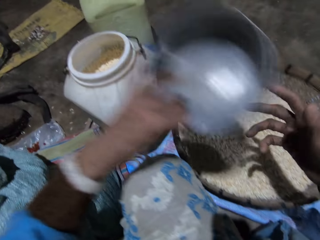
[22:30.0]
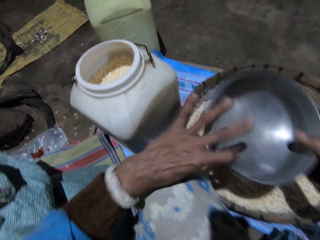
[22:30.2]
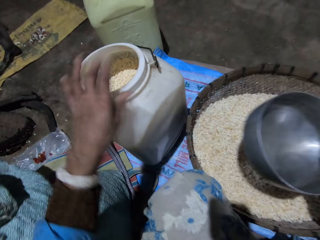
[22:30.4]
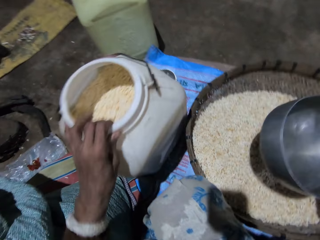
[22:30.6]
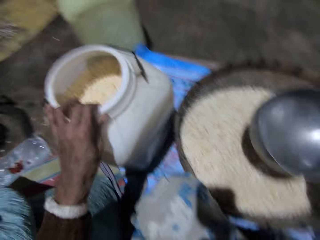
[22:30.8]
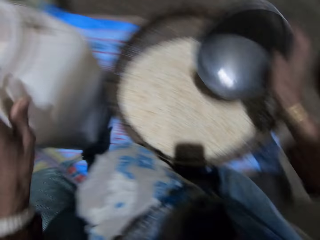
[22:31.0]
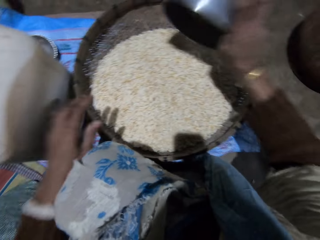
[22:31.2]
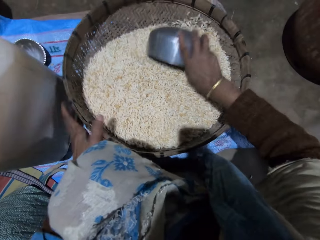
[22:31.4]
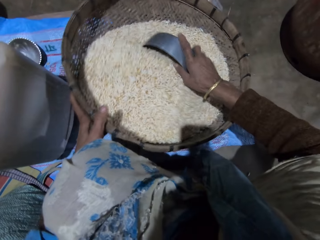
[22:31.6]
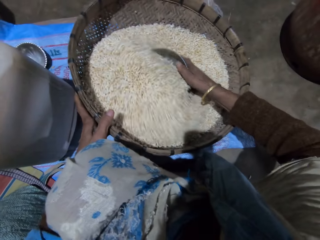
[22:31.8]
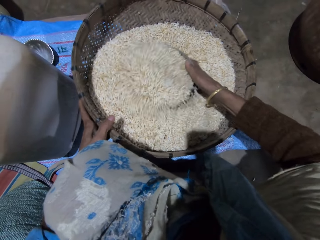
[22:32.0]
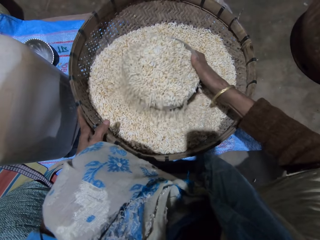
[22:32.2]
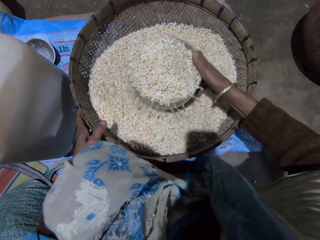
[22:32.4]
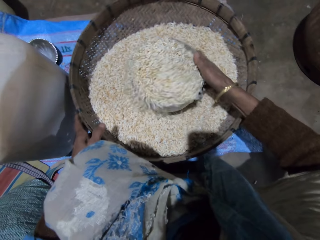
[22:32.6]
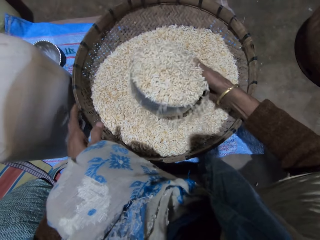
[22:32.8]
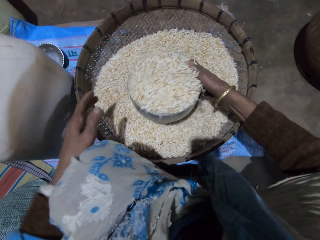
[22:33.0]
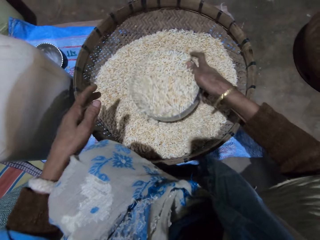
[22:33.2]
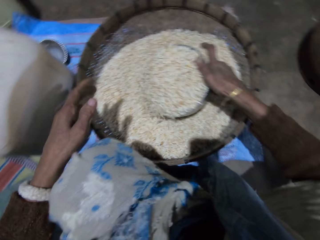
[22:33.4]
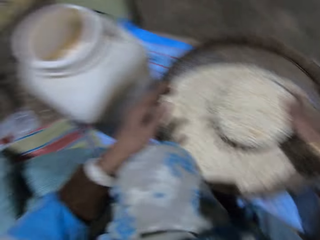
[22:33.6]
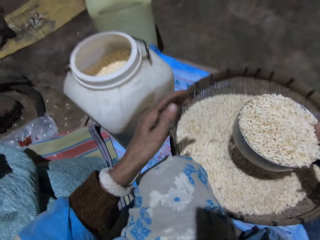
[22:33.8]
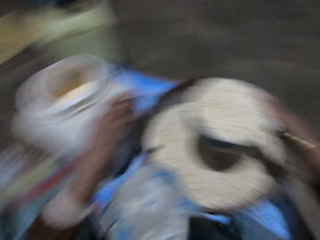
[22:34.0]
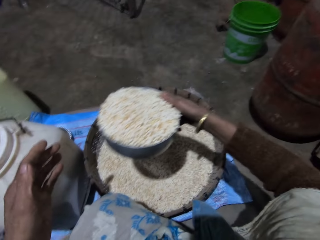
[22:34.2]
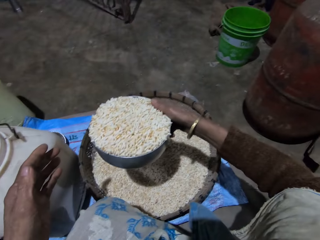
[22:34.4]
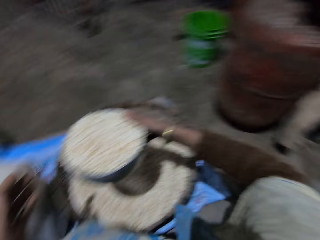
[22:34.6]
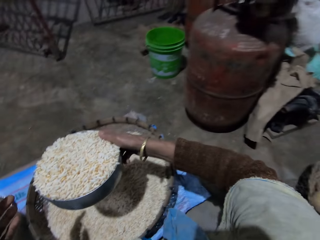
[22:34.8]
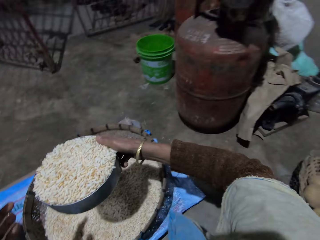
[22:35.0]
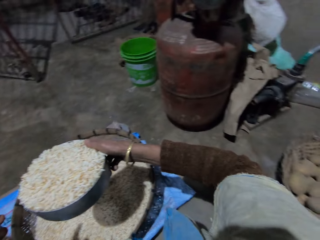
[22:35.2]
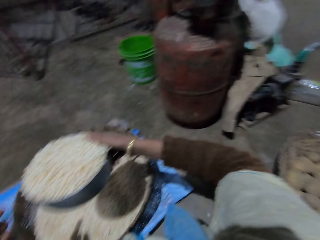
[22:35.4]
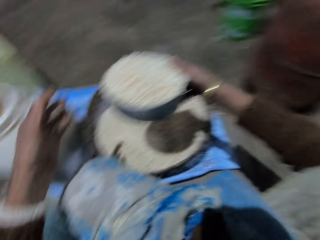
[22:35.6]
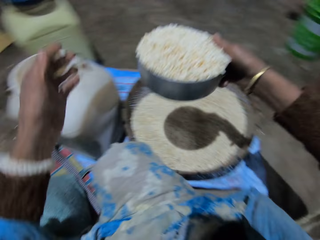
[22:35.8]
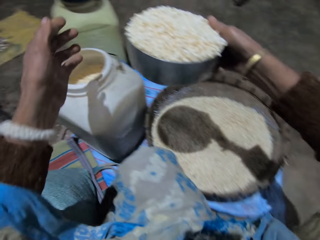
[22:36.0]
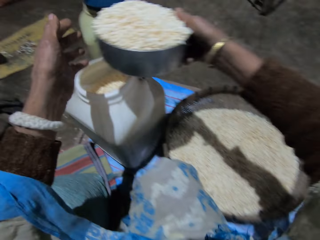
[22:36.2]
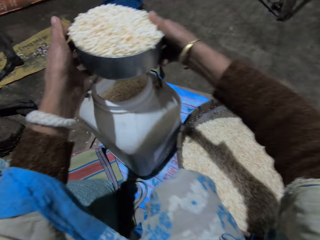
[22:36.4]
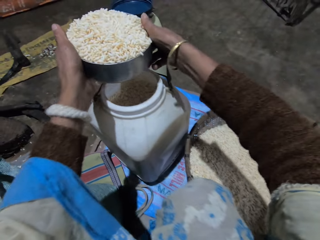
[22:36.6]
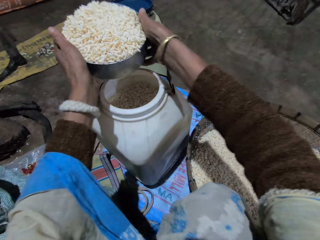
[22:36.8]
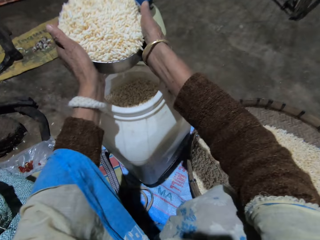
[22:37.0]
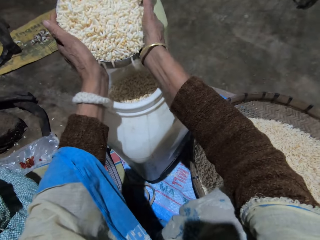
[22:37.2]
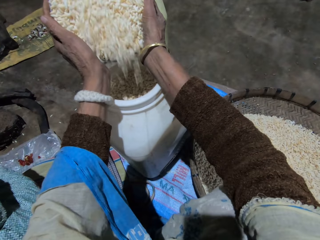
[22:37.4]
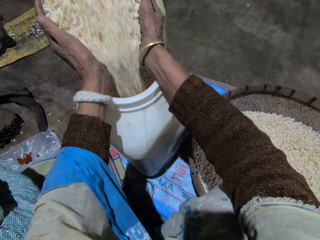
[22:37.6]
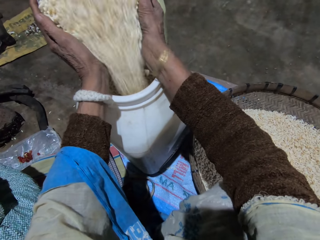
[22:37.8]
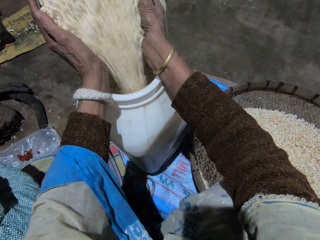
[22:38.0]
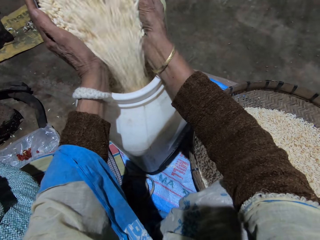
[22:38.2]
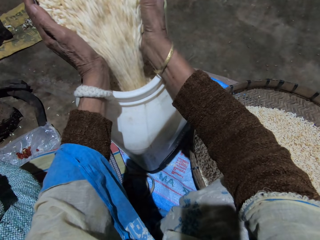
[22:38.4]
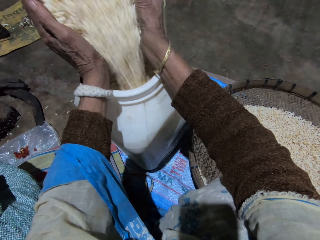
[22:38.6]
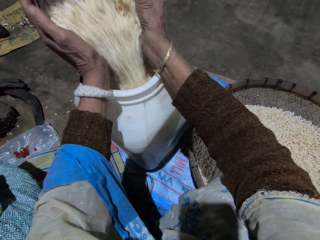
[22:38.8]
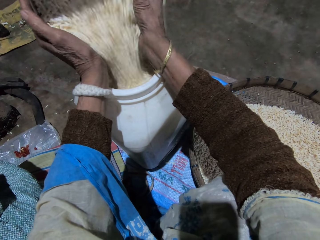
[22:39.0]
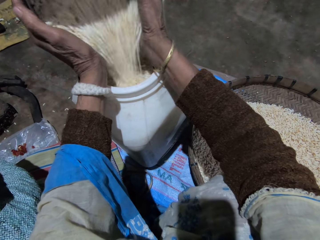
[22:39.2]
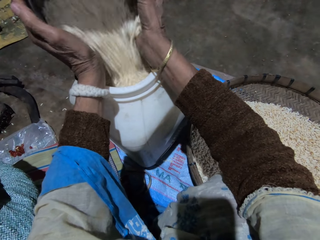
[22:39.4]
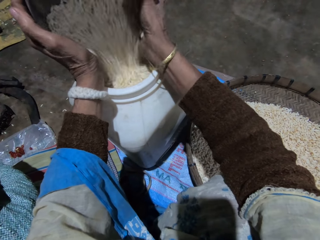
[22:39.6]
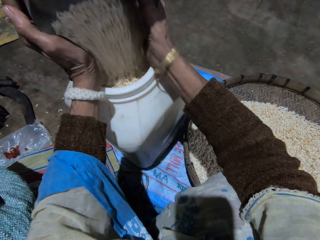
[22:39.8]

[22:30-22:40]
The camera wearer picks the stainless bowl or measuring pot from the bowl with her left hand. She exchanges the hand holding the measuring pot. She adjusts the storage container. She holds the stainless bowl with both hands. She shakes the drum with her left hand. She holds the winnowing basket. She scoops grains from the basket with the stainless bowl with her right hand. She turns around. She holds the stainless bowl with both hands. She pours the grains in the drum.

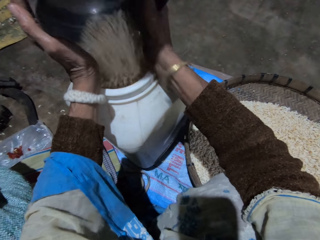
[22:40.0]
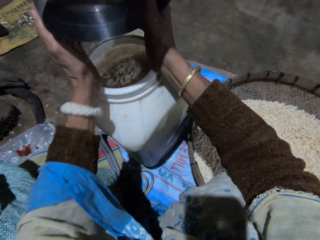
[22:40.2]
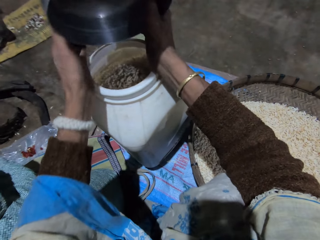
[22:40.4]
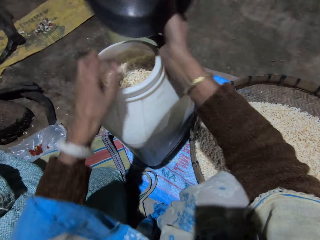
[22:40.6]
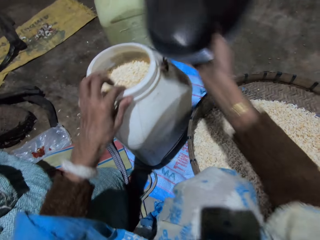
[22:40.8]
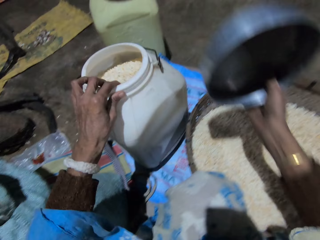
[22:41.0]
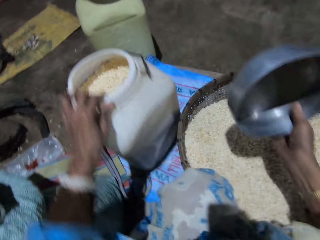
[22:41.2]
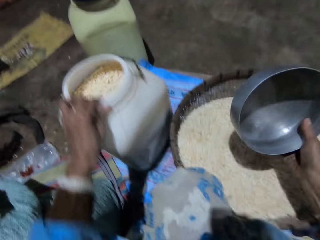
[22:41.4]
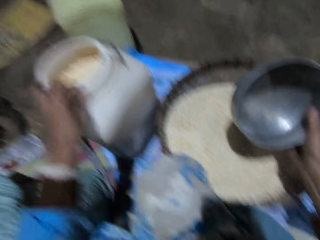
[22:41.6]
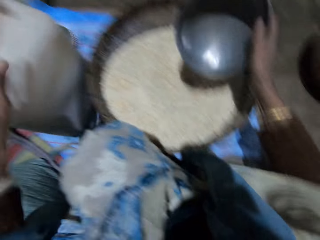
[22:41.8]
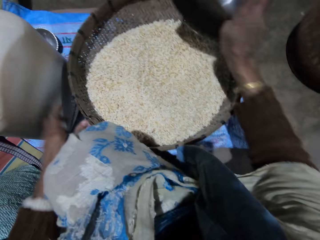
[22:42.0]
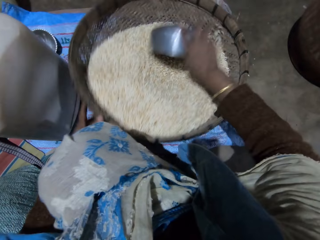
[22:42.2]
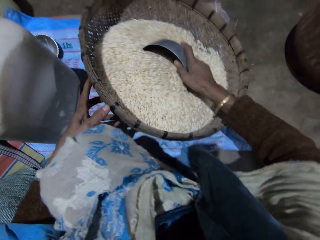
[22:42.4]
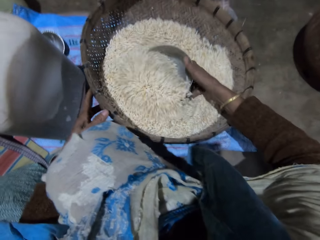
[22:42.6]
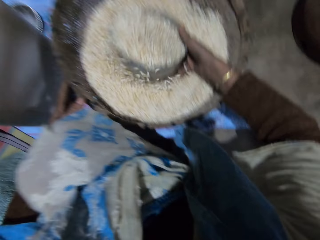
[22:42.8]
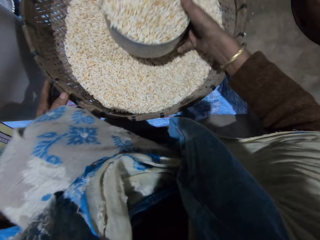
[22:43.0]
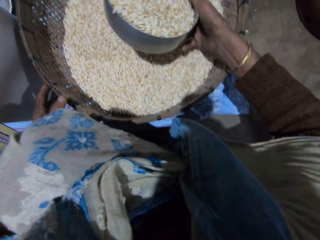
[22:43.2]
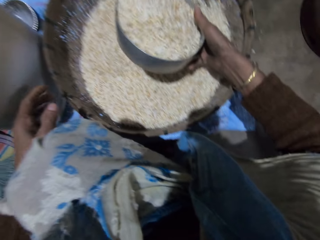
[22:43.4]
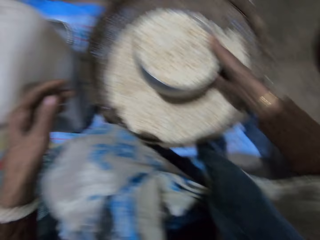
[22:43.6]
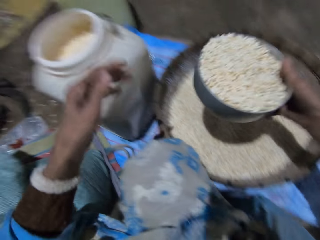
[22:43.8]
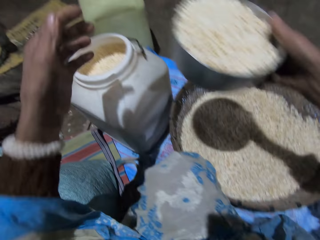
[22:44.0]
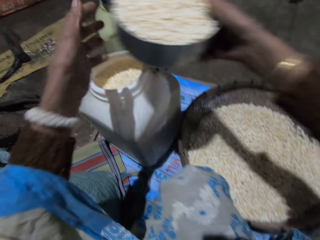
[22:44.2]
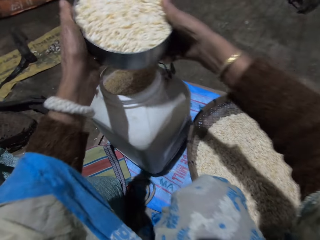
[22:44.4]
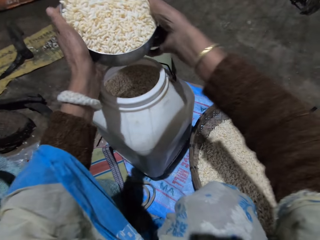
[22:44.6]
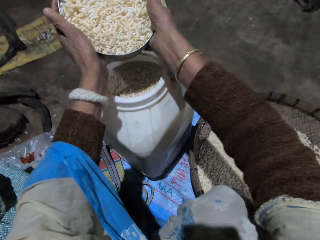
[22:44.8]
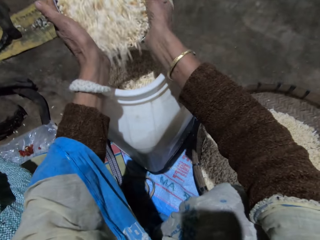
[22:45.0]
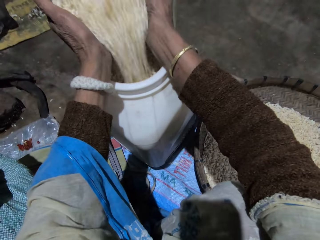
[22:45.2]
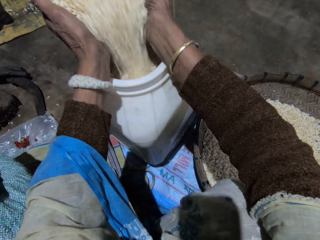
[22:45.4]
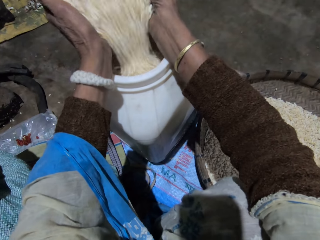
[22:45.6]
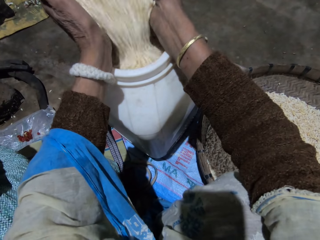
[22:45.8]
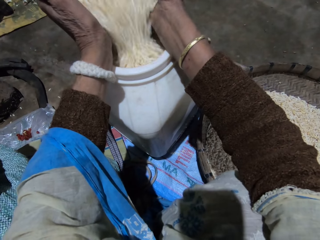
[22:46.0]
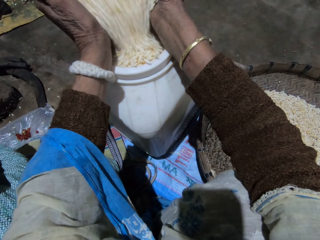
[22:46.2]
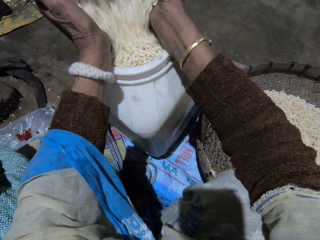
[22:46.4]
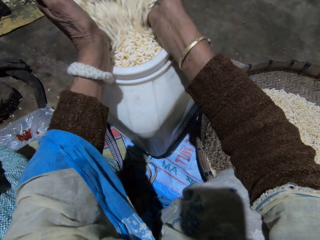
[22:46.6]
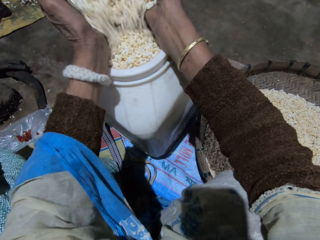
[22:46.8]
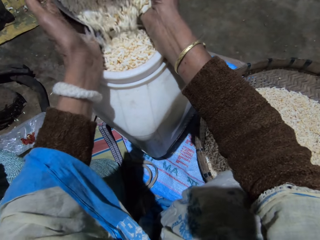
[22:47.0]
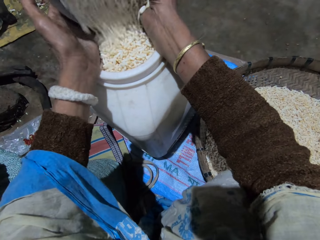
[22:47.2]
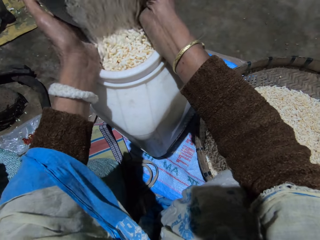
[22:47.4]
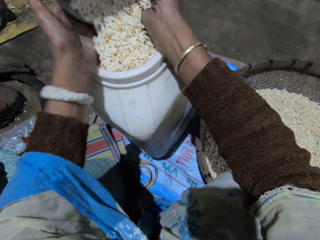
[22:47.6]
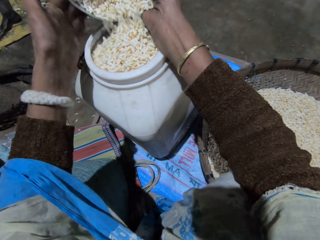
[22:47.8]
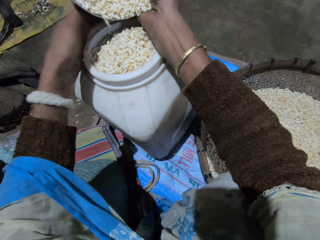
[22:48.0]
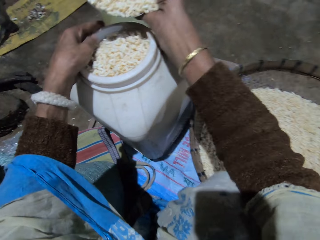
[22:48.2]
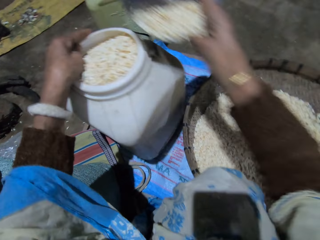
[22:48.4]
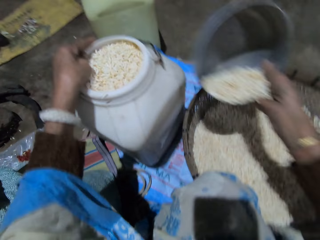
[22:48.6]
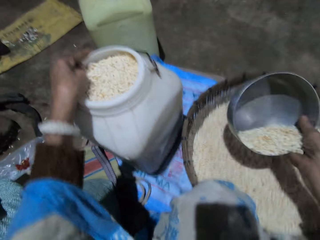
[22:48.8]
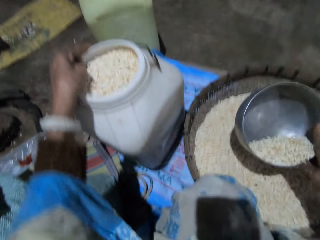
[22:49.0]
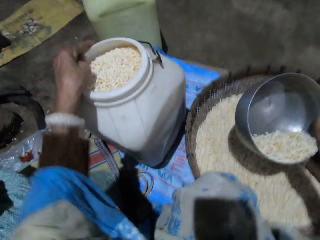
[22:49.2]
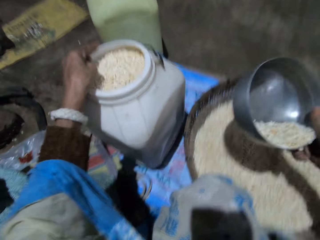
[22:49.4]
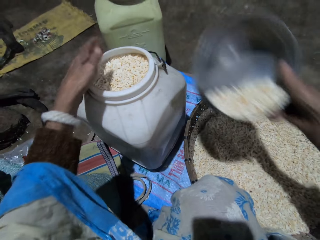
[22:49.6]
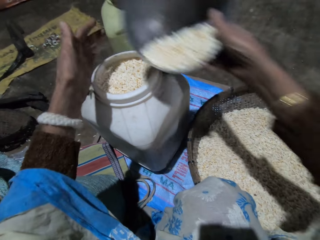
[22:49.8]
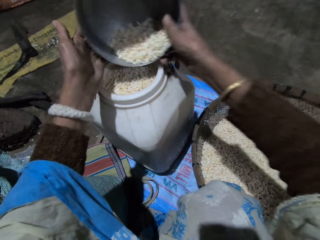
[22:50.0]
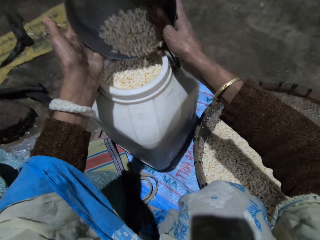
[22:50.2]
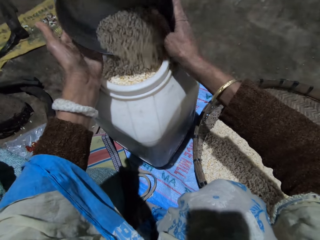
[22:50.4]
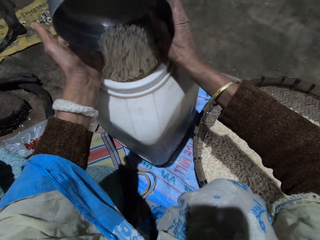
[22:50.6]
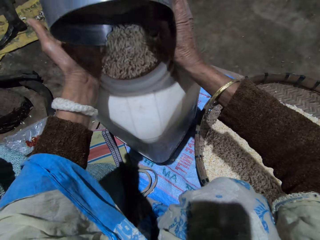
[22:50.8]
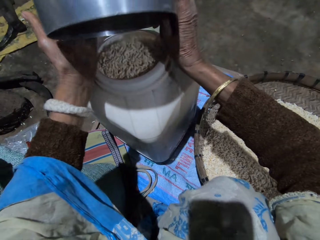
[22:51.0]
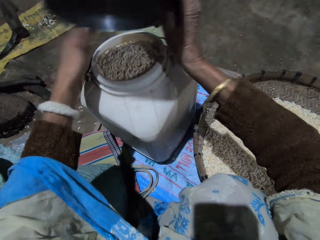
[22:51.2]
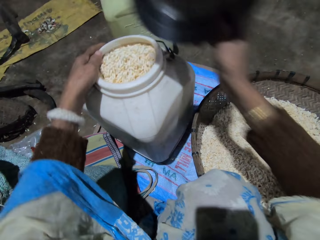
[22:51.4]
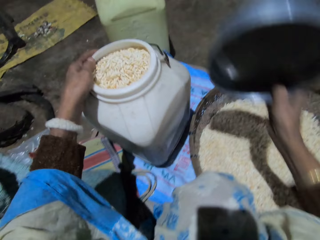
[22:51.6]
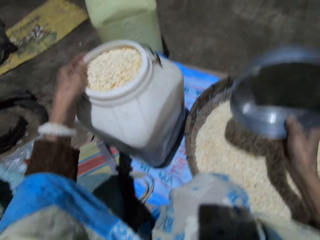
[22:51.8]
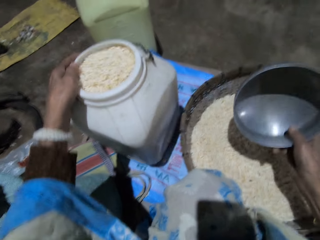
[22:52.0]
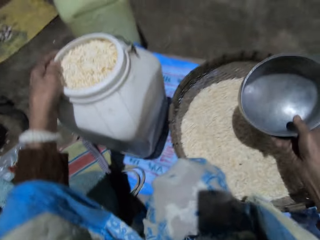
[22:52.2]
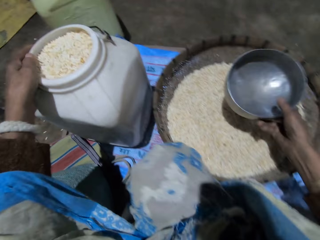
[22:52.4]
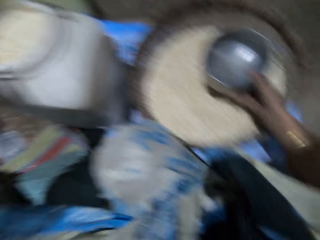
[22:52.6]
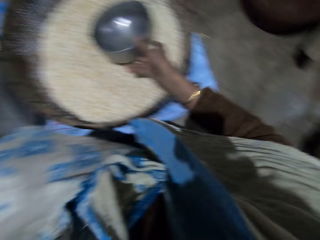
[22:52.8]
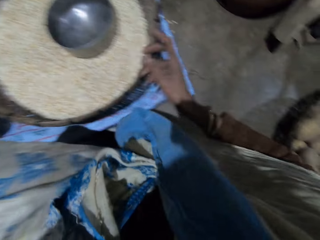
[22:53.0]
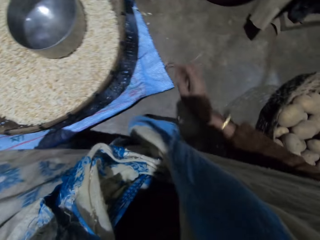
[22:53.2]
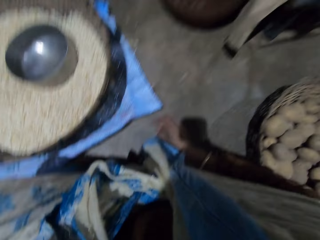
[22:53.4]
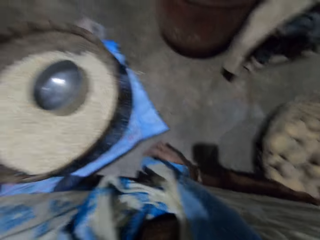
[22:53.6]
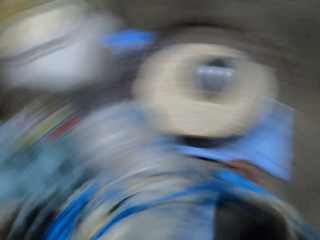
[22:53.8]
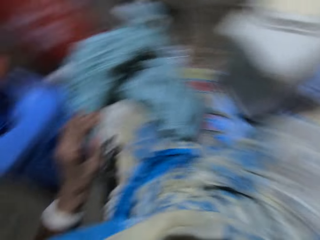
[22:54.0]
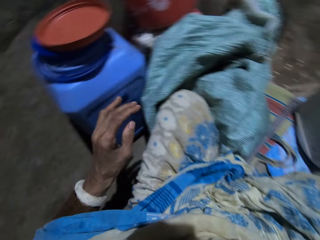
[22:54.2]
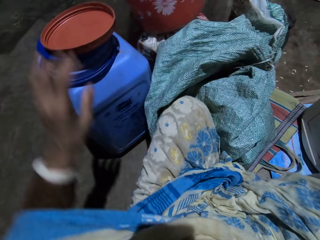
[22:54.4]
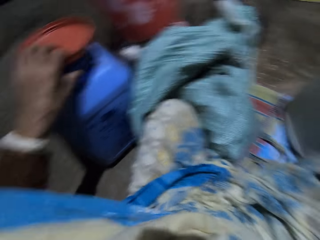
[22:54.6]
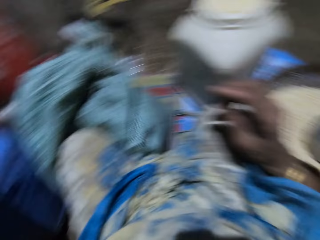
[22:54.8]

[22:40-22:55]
The camera wearer adjusts the storage container. She shakes the drum with her left hand. She scoops grains from the basket with the stainless bowl with her right hand. She tilts the winnowing basket. She holds the stainless bowl with both hands. She pours the grains in the drum. She shakes the drum with her left hand. She adjusts the storage container. She holds the stainless bowl with both hands. She pours the grains in the drum. She shakes the drum with her left hand. She drops the stainless bowl in the basket with her right hand. She turns around.
